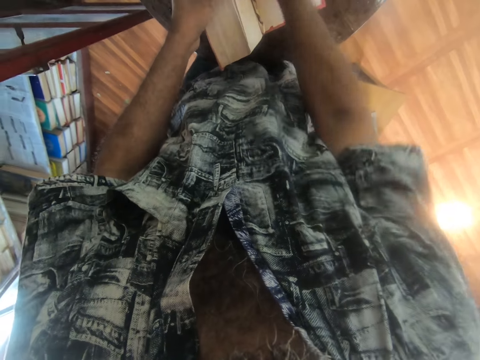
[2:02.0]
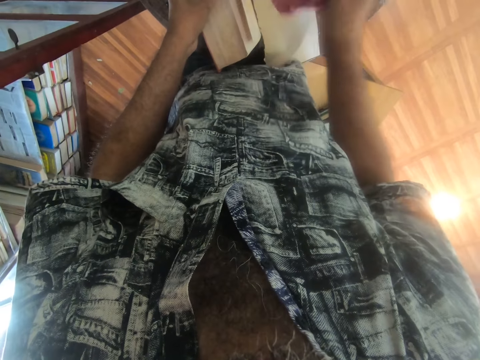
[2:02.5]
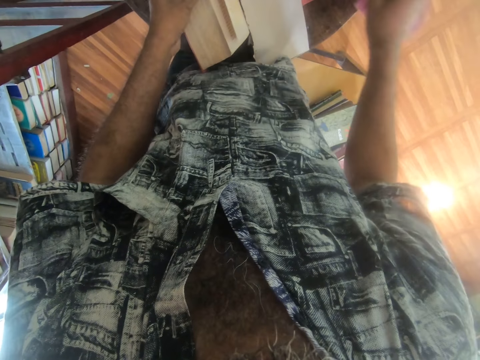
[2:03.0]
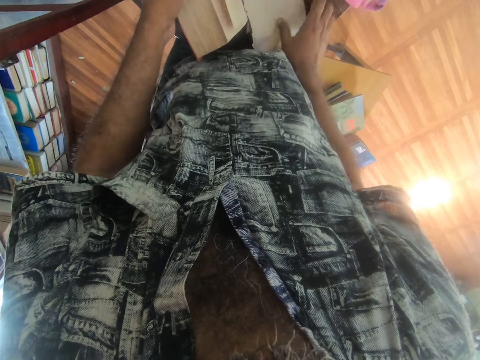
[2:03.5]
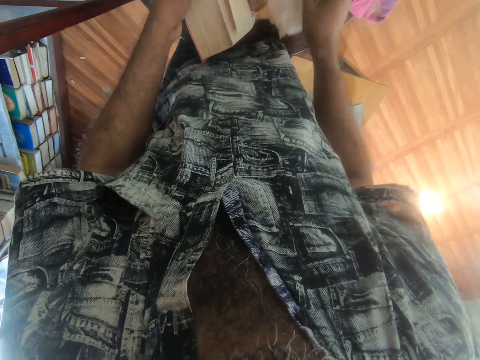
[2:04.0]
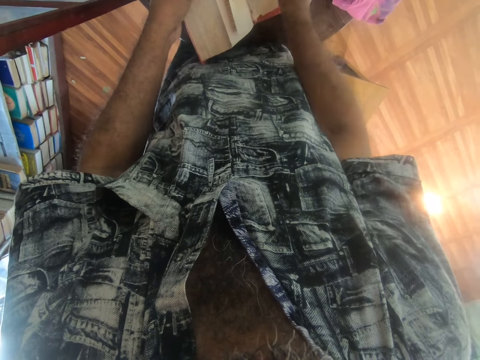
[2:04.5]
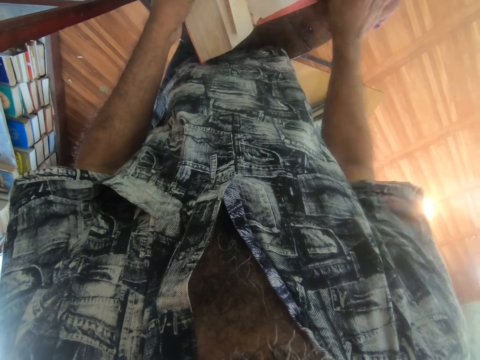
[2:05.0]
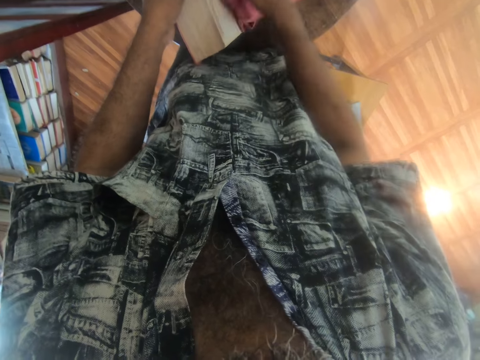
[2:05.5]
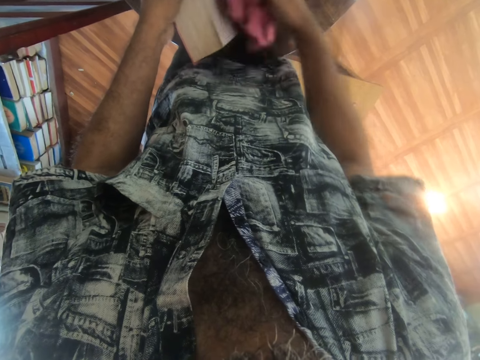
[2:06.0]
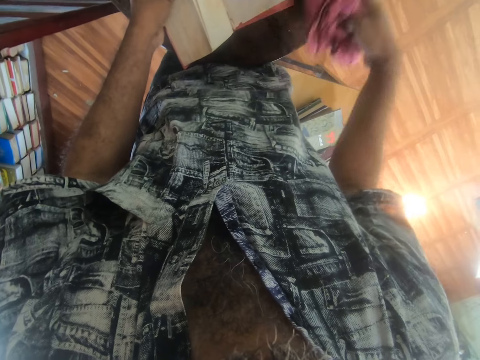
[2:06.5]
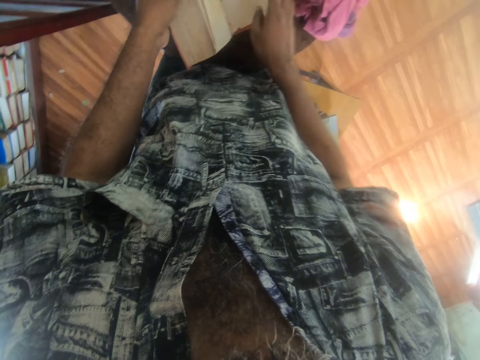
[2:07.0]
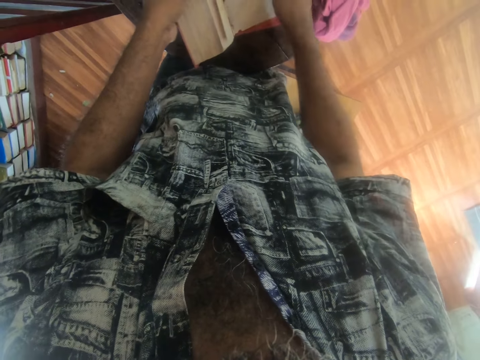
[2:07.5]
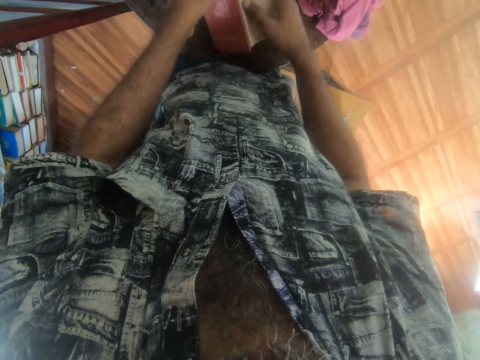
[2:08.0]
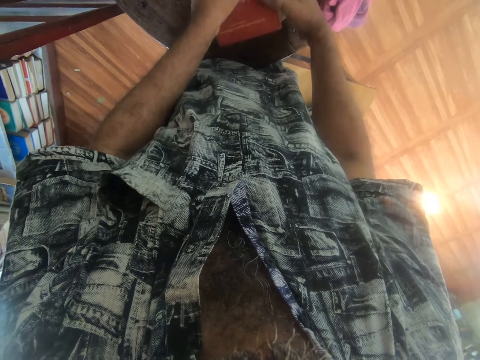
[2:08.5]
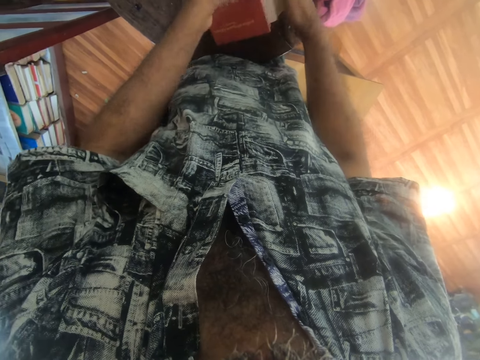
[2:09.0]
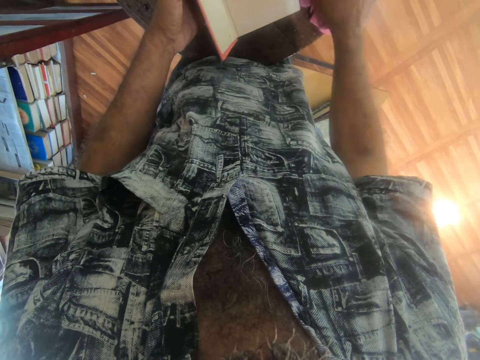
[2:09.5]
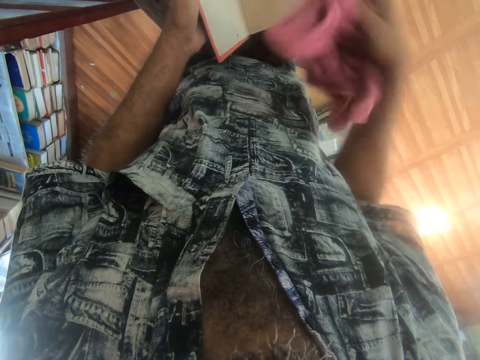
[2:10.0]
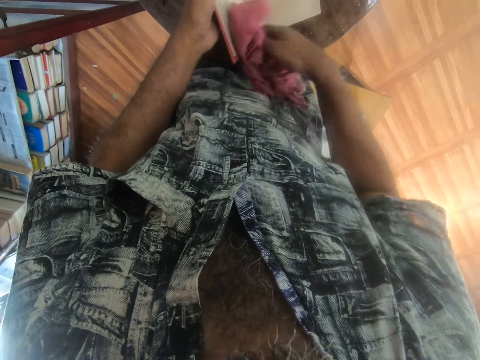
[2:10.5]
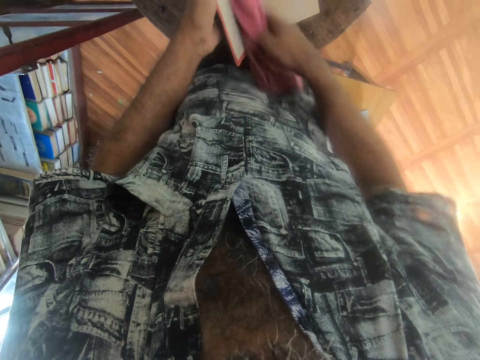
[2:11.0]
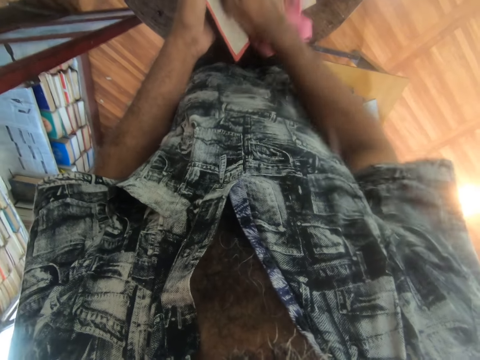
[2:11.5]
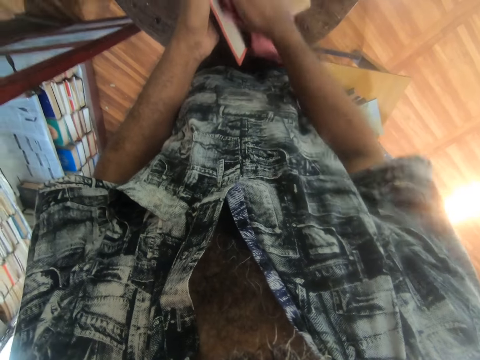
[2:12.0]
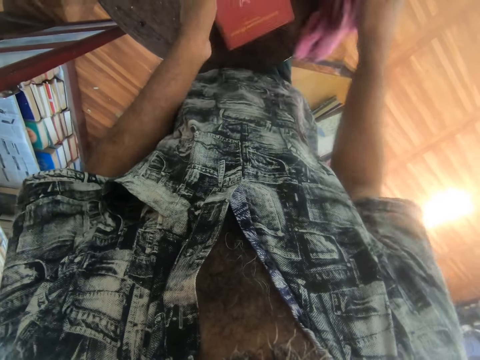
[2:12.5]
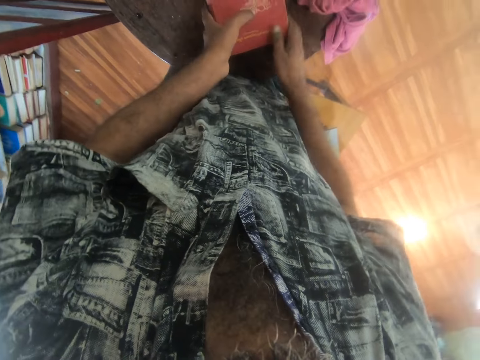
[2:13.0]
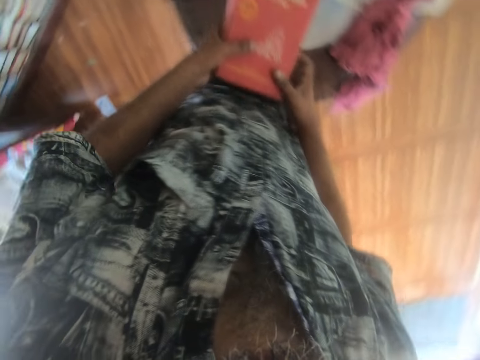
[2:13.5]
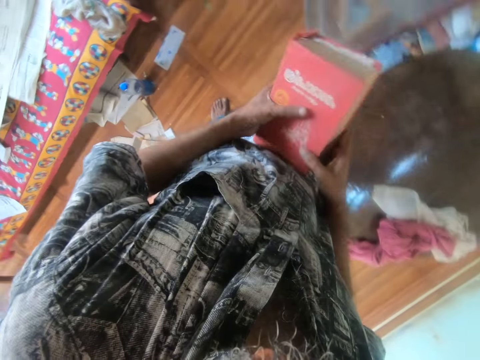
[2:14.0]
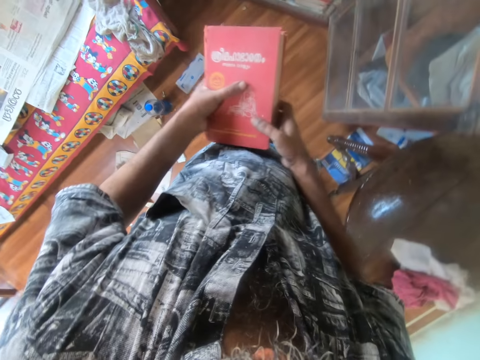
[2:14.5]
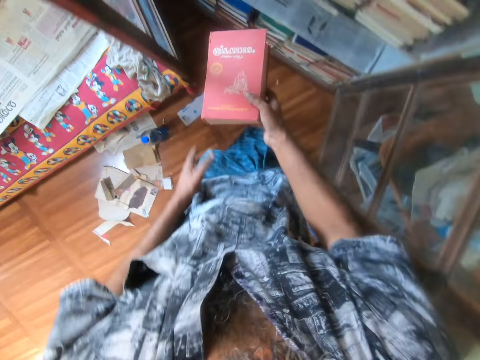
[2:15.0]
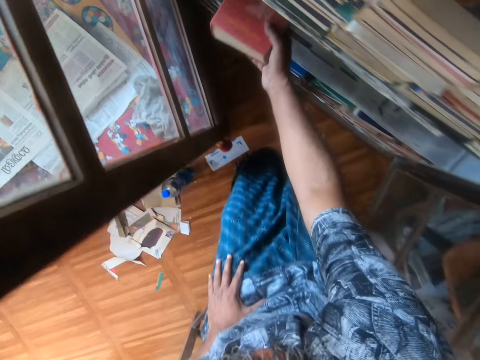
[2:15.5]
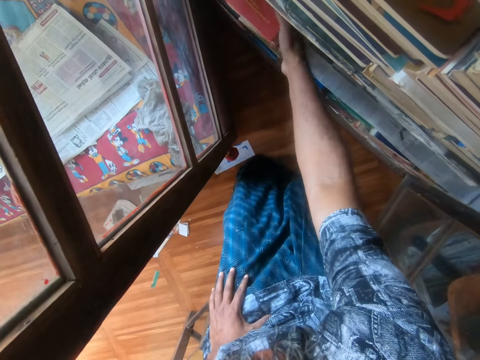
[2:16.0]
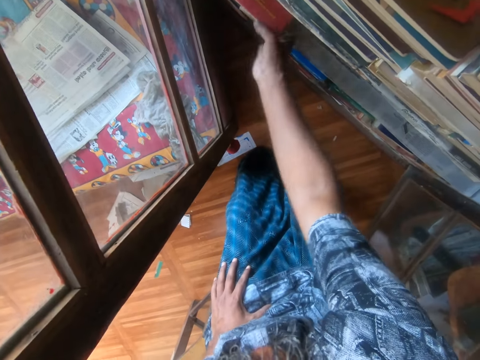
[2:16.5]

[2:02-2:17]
The camera wearer wipes the book with the wiper or rag. They throw aside the wiper. They put the rag on the table. They fix a paper in the book. They pick up the wiper. They wipe the book. They put down the wiper on the table. They close the book. They open the book. They pick up the wiper. They wipe the book. They put down the wiper on the table. They carry the book, move to the cupboard and turn around. They arrange the book on the shelf in the cupboard.

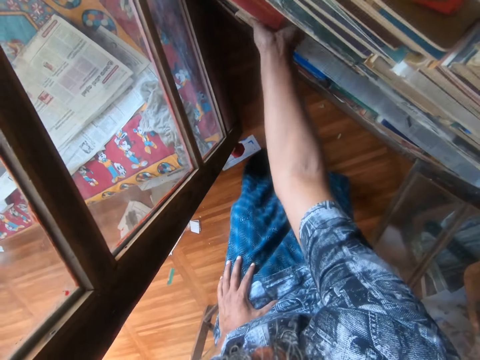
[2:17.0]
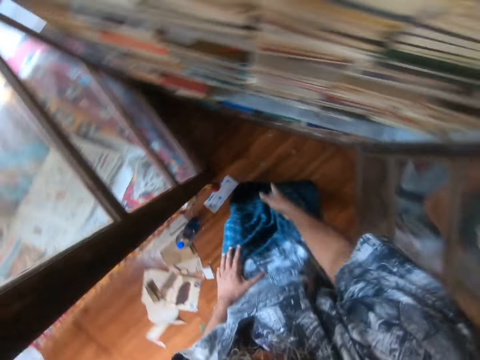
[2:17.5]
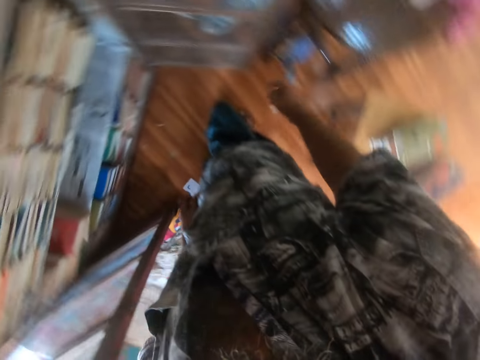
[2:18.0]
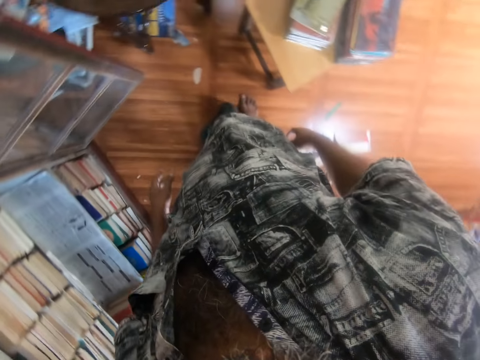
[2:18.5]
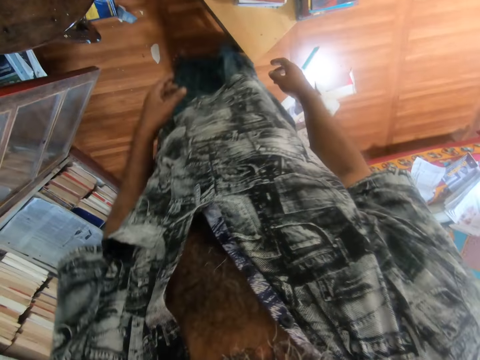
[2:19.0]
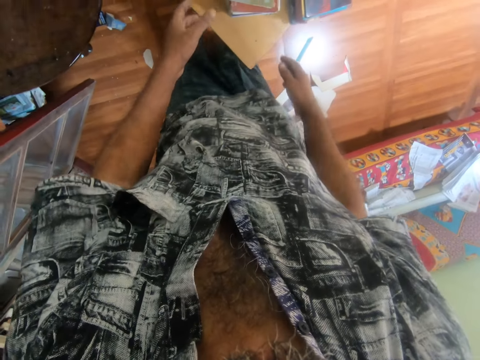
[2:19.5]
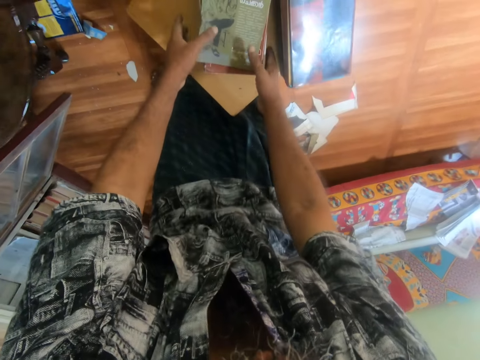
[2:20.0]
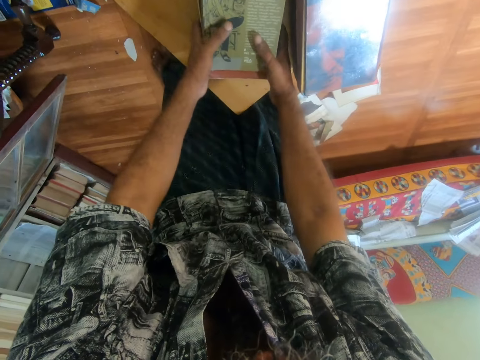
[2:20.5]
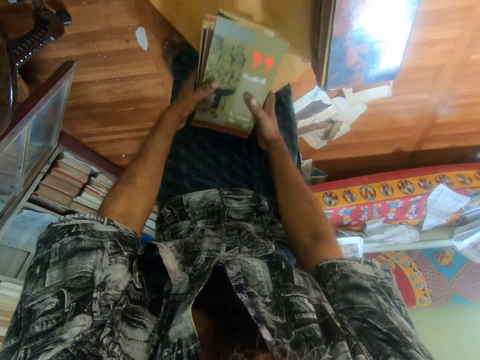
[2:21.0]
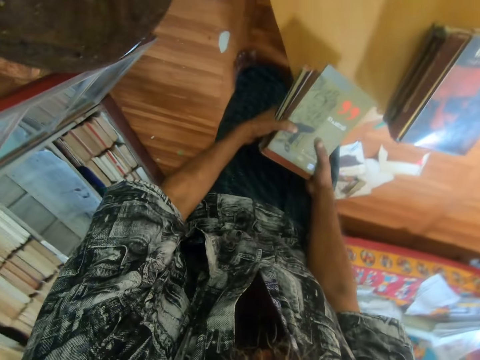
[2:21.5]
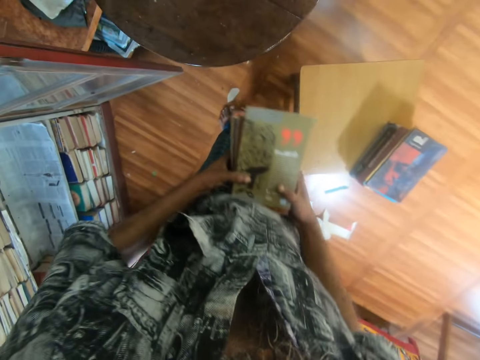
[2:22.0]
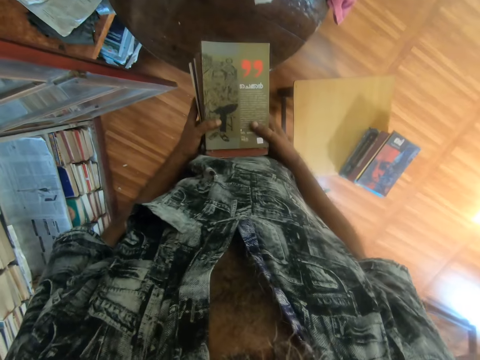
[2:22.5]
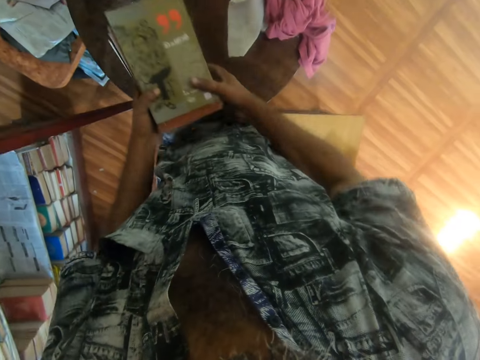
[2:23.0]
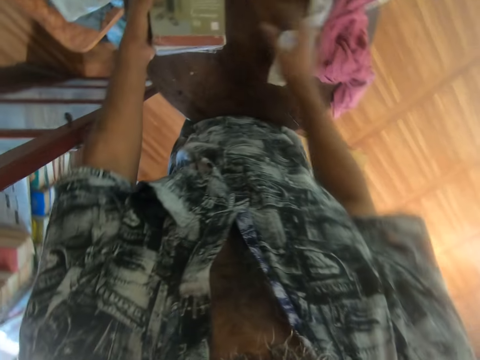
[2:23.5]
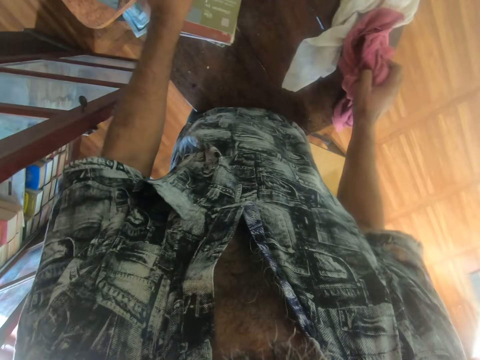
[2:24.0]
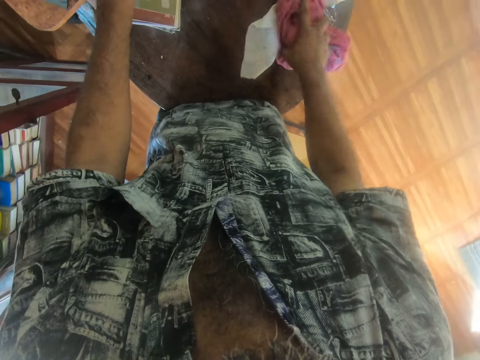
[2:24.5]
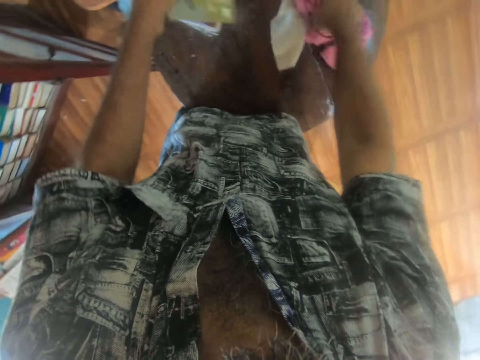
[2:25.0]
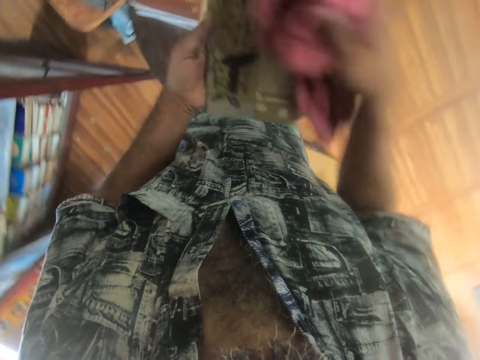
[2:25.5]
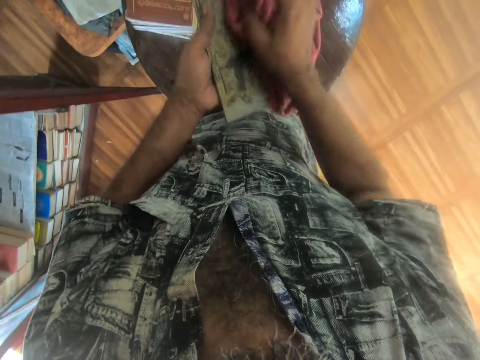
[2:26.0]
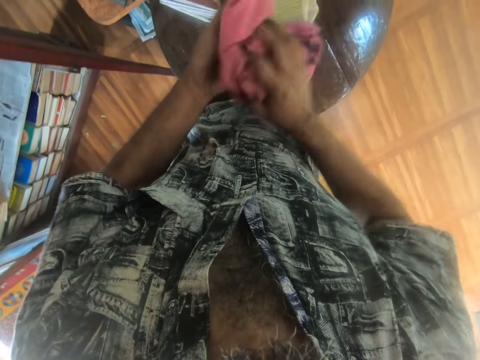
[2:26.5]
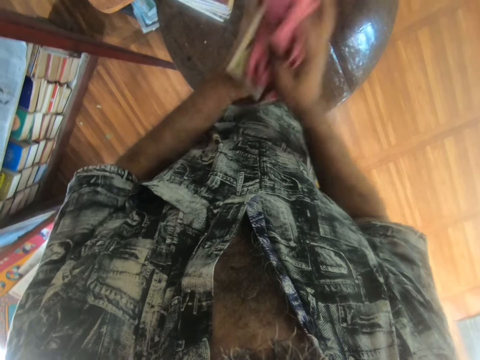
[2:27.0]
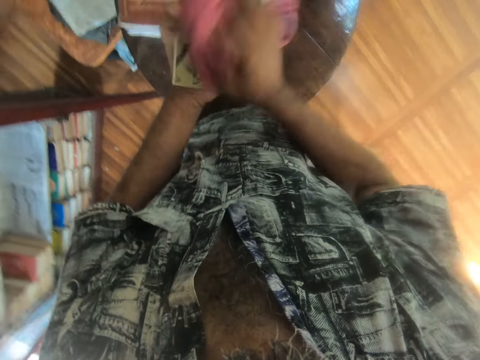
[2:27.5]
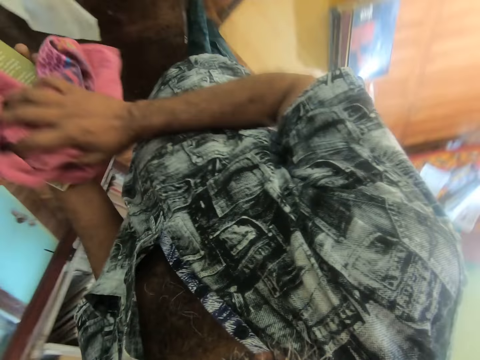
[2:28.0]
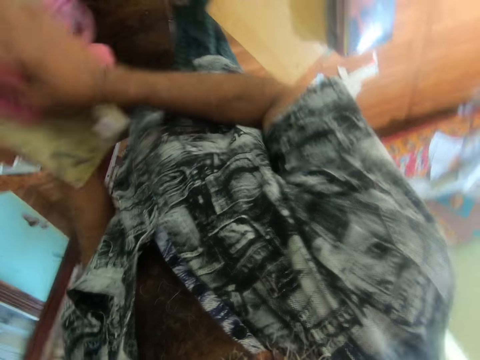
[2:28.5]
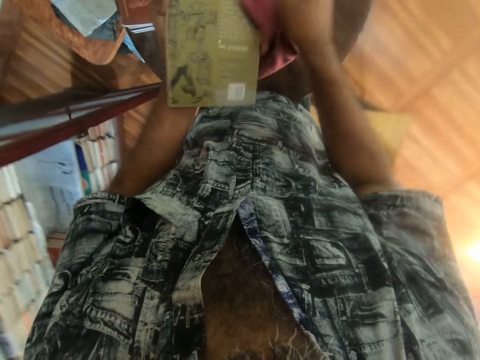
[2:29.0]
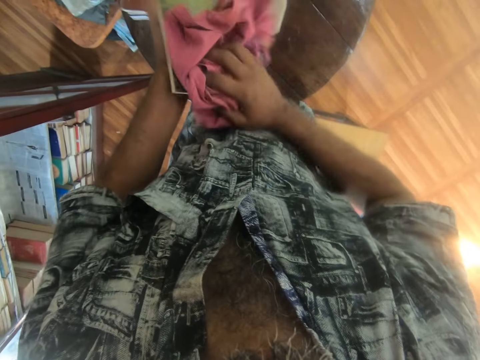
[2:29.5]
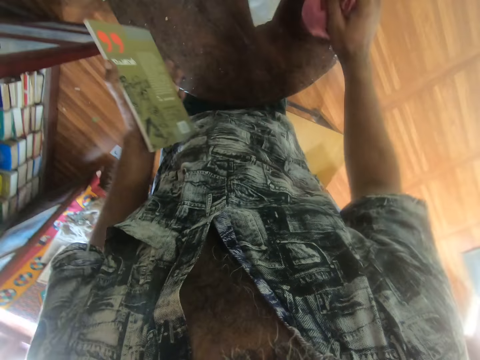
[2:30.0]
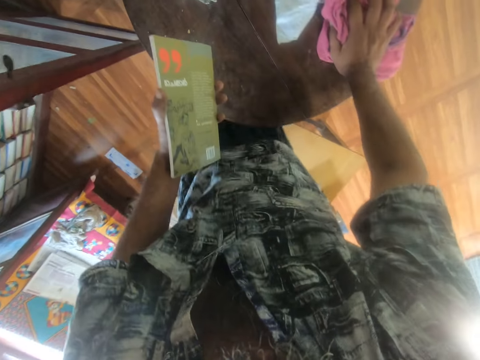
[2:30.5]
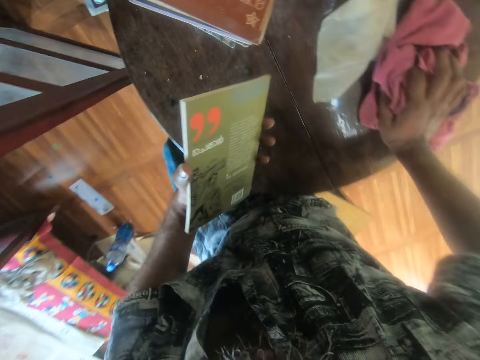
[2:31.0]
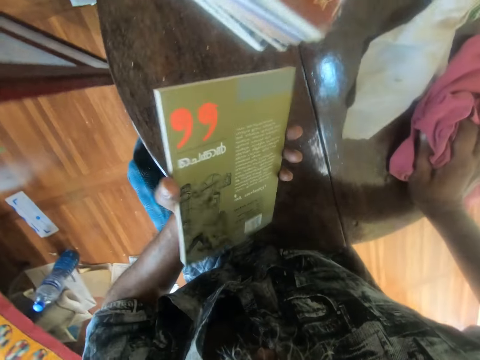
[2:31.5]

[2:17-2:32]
The camera wearer turns around, moves to the table and looks around. They pick up a pile of books. They place the pile on the table. They pick up the wiper or rag. They pick up a book from the pile. They wipe the book. They turn around. They wipe the book. They sit on a stool. They put a hand on the table. They put the rag on the table.
